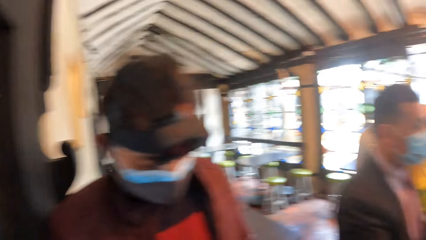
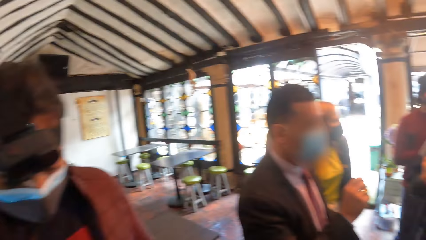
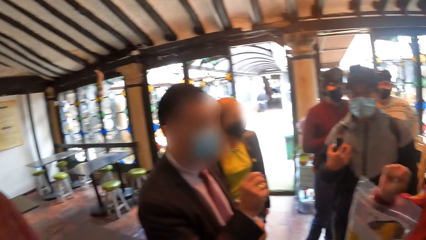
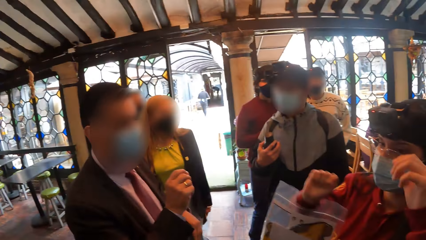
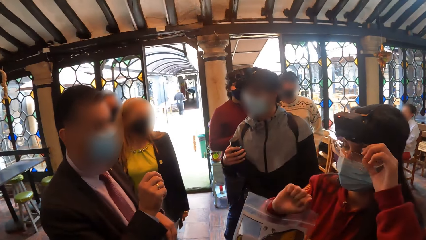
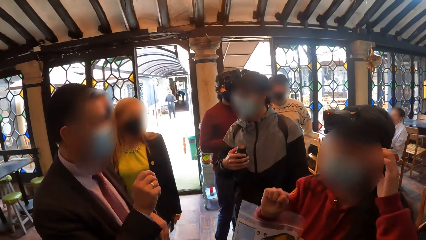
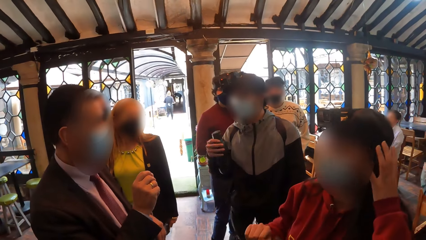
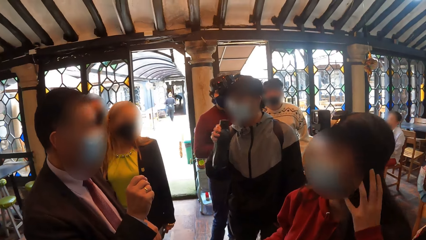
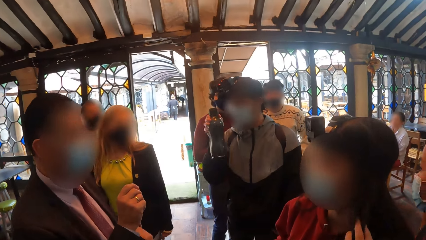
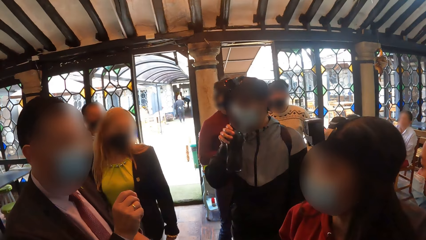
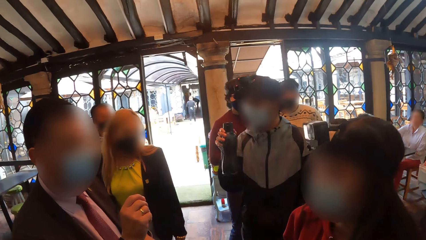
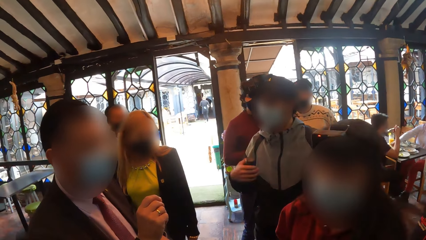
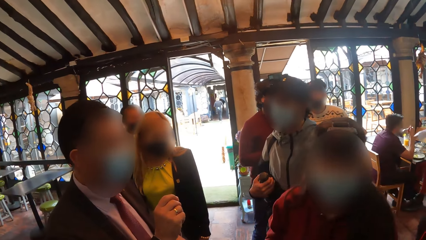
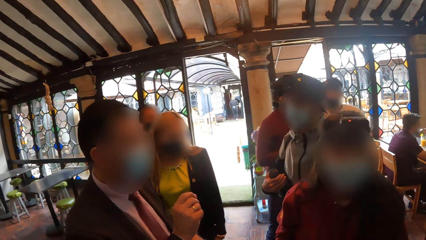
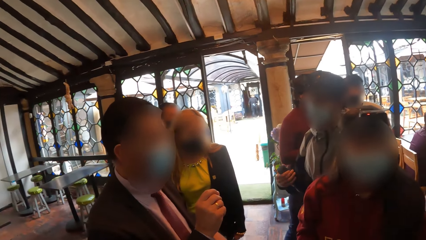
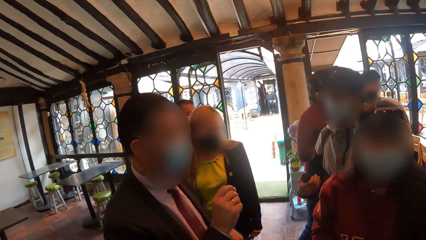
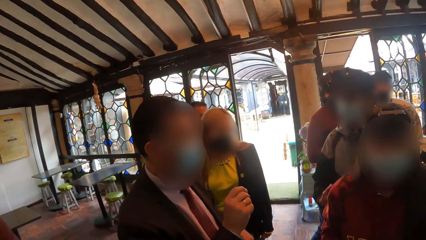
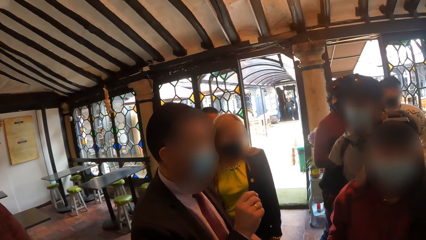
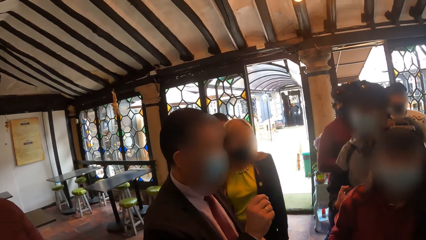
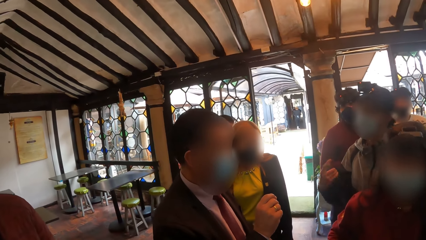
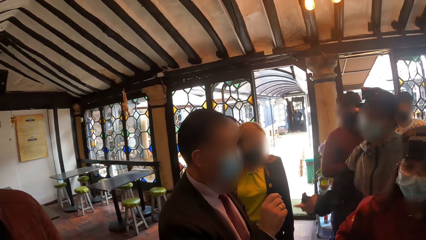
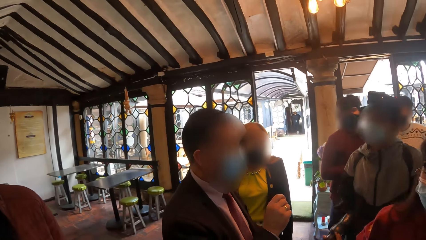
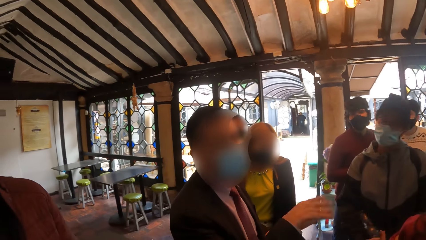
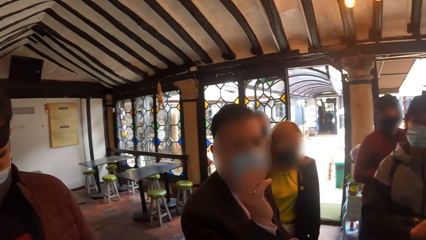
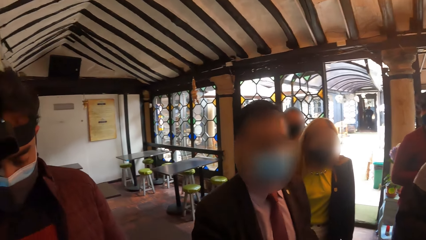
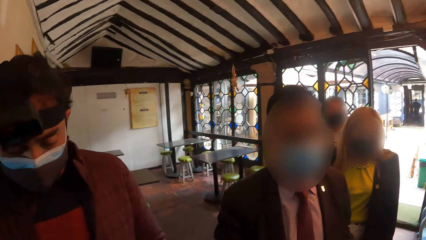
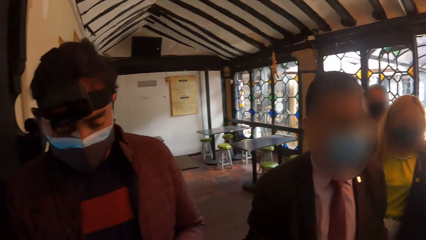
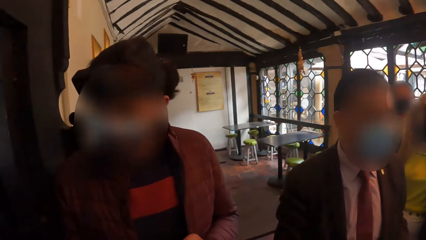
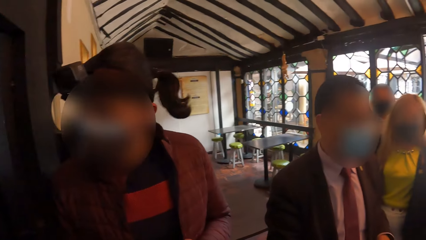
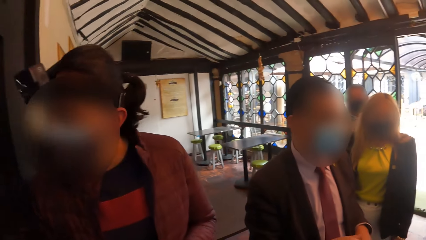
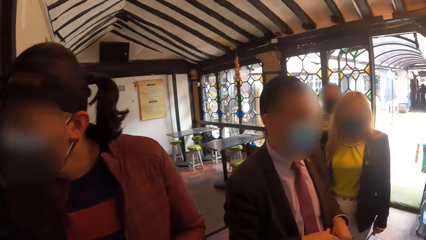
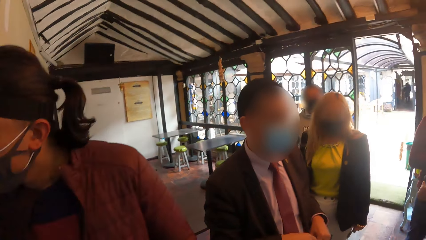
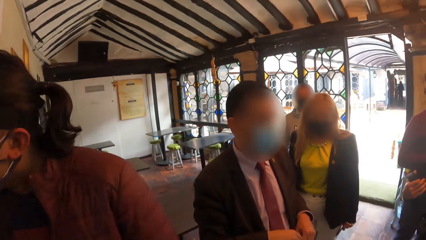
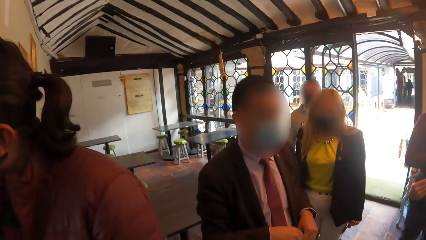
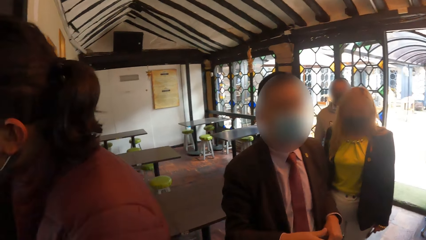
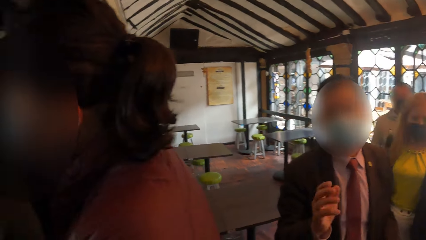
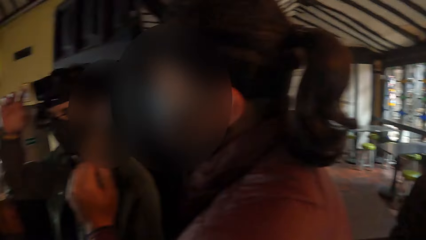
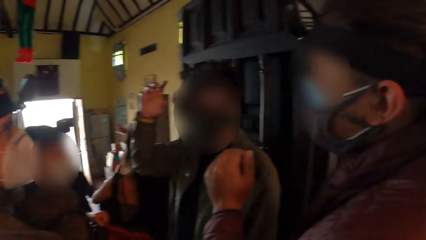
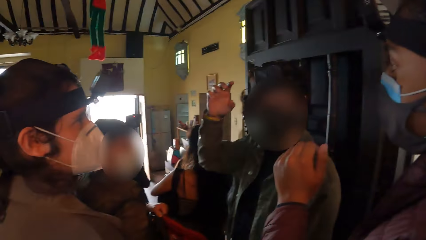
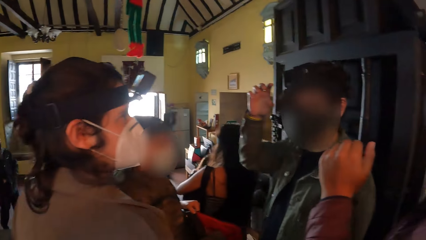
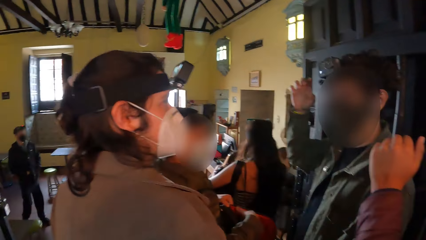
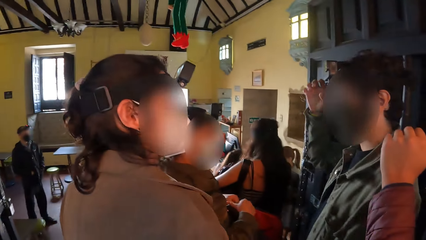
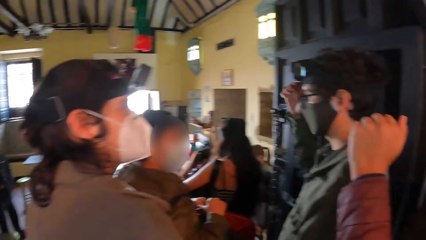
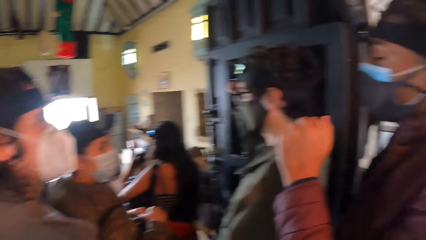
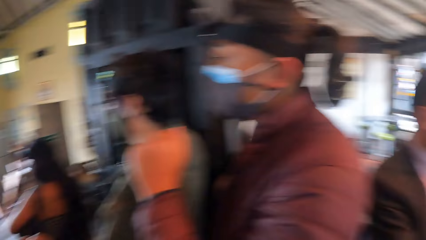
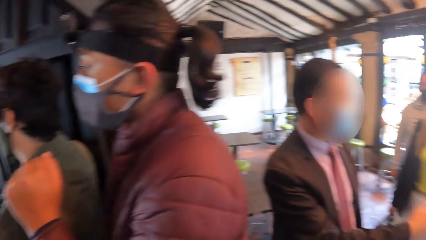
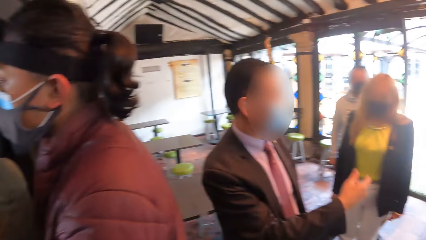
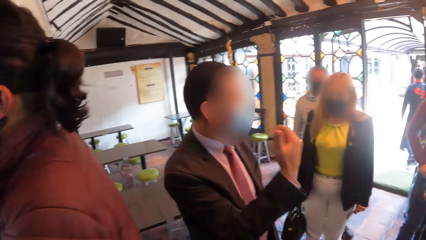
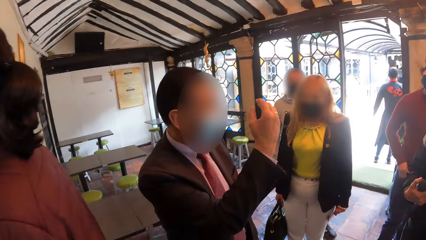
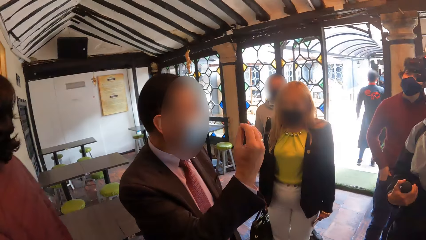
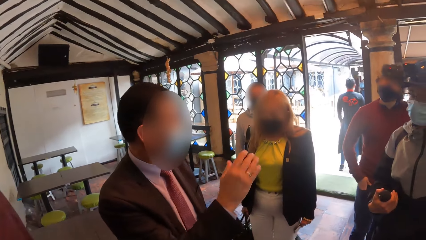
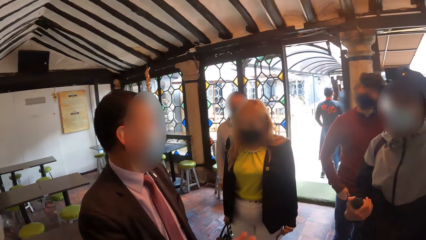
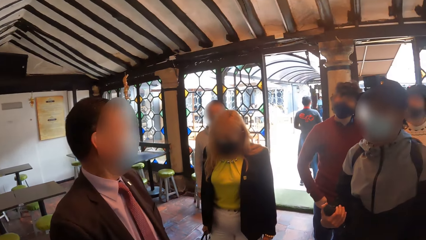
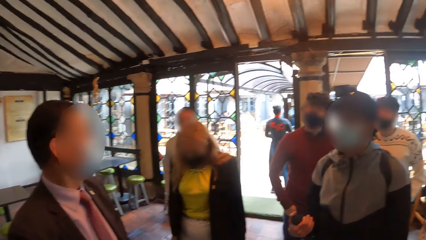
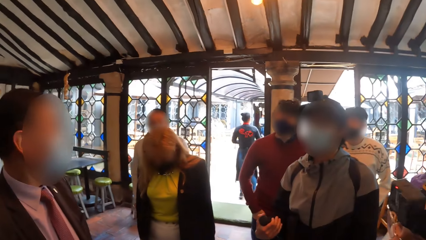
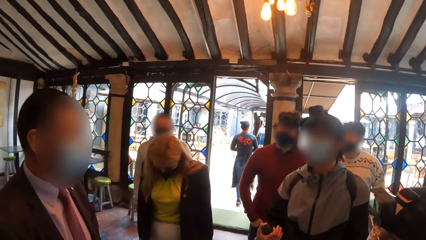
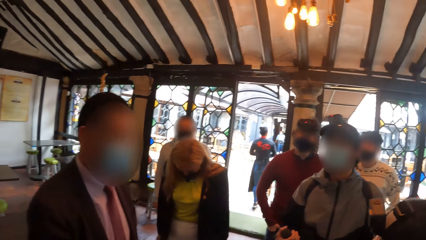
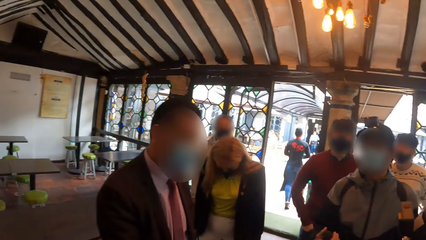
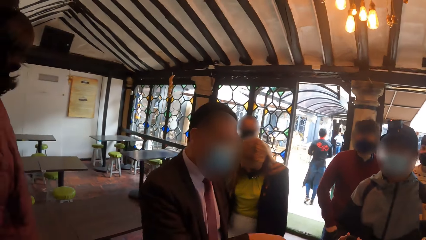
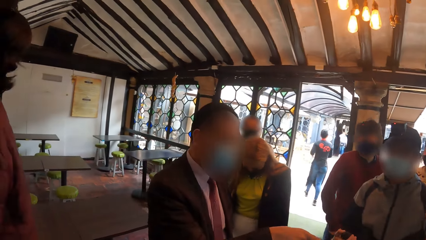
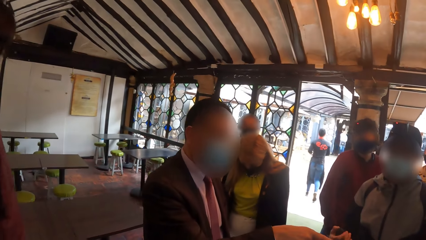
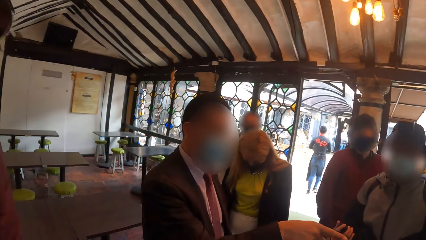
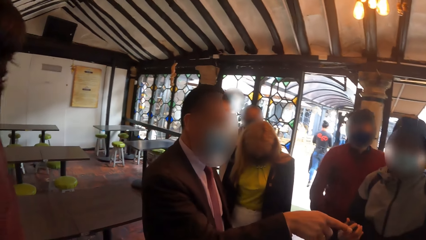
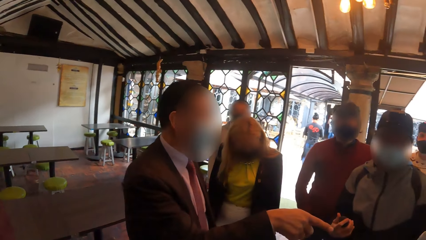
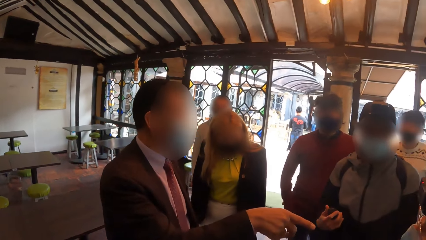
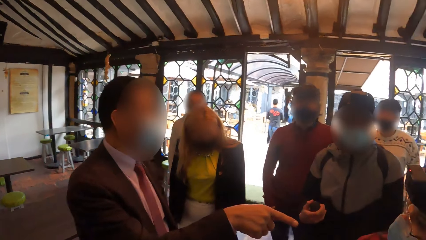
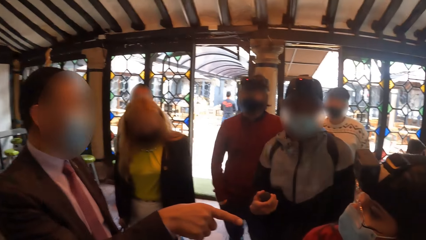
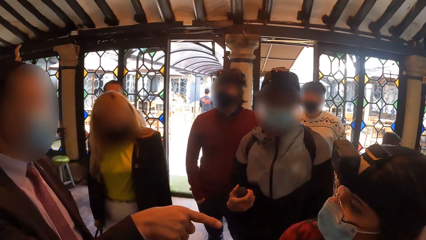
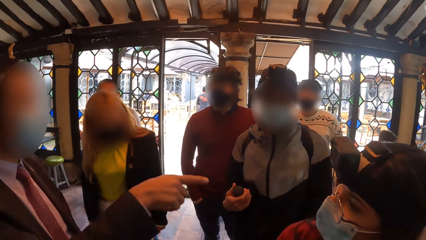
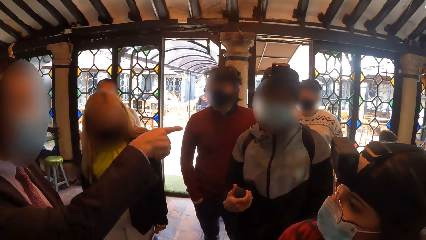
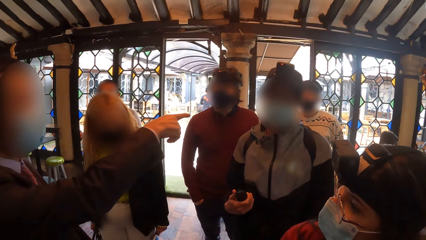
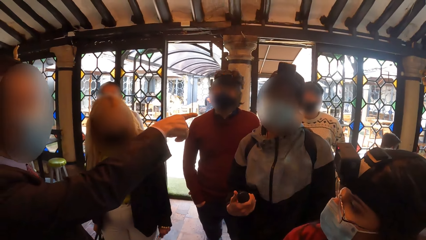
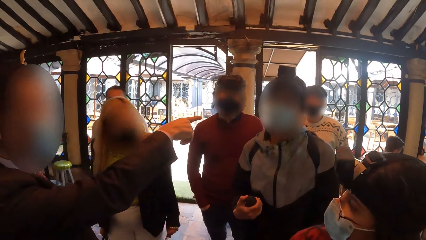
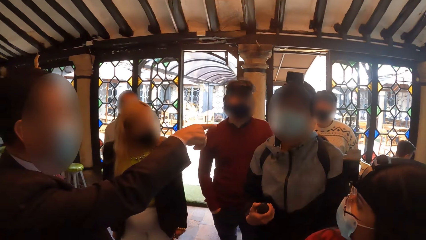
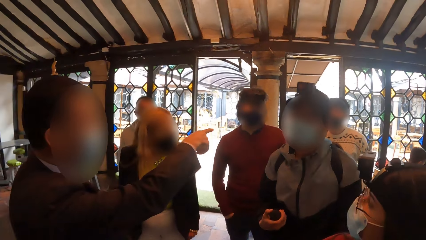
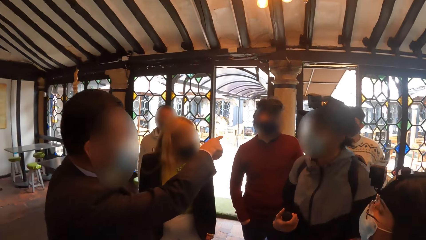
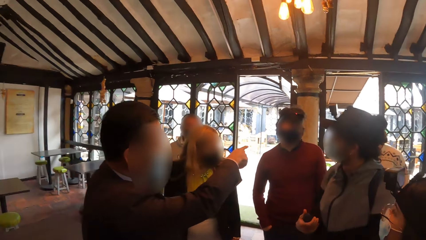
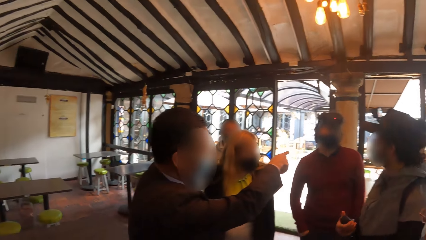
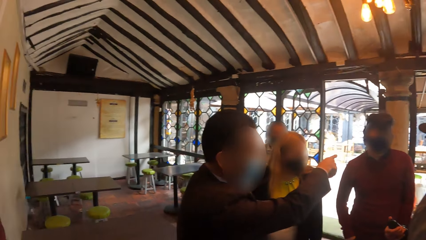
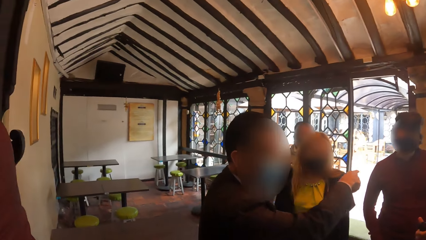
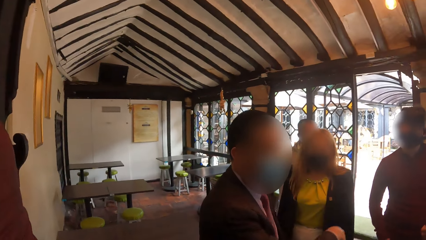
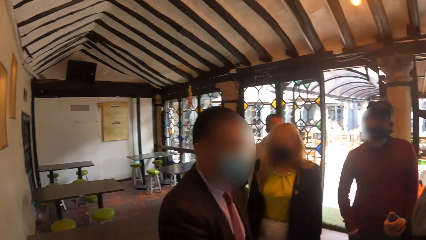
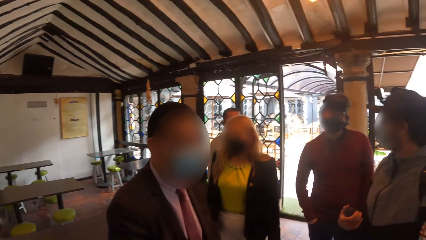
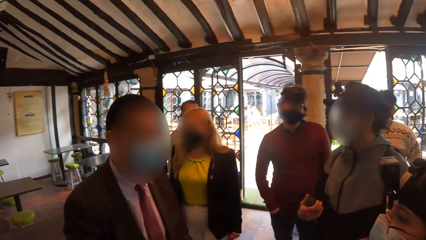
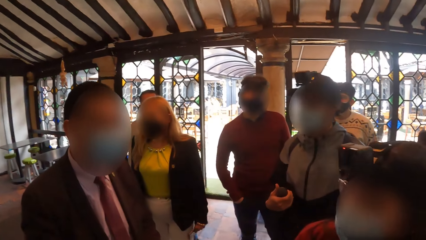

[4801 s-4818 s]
The man gesticulates with his right hand. Another man interacts with the first man and the woman.
